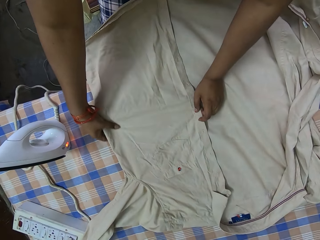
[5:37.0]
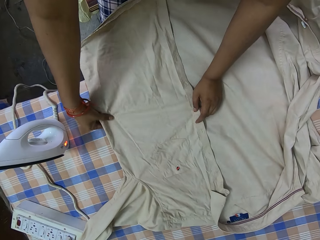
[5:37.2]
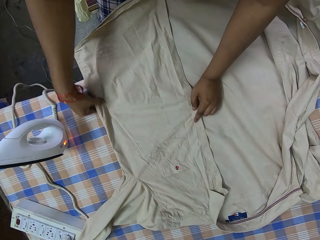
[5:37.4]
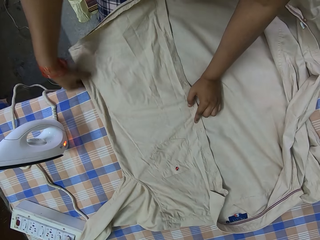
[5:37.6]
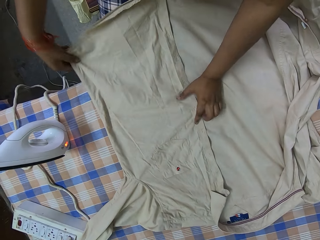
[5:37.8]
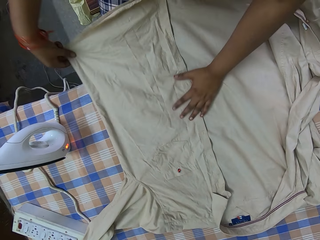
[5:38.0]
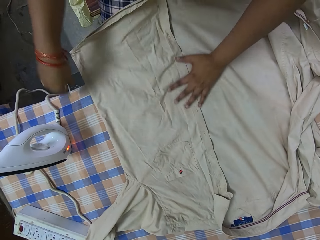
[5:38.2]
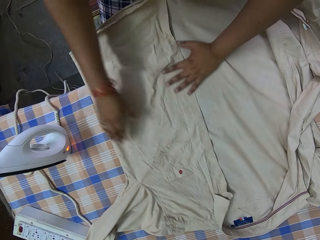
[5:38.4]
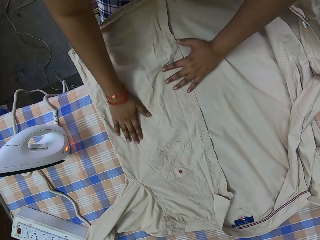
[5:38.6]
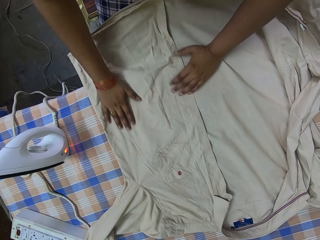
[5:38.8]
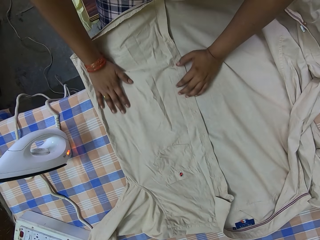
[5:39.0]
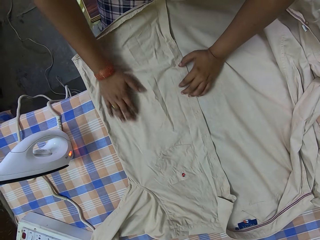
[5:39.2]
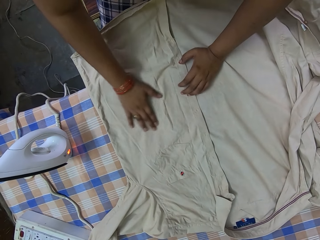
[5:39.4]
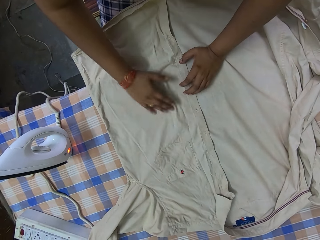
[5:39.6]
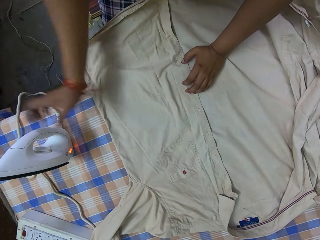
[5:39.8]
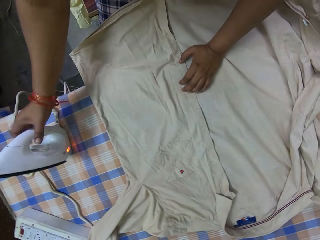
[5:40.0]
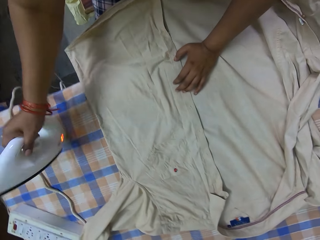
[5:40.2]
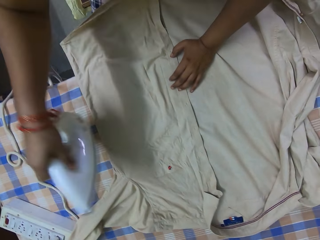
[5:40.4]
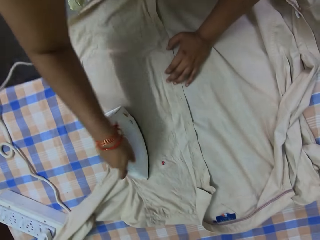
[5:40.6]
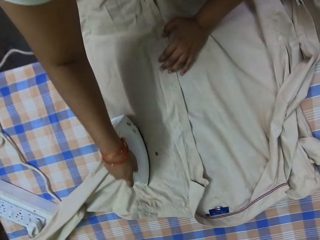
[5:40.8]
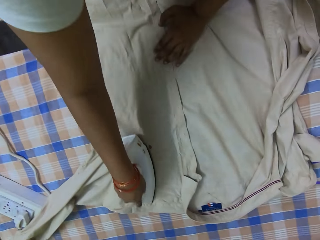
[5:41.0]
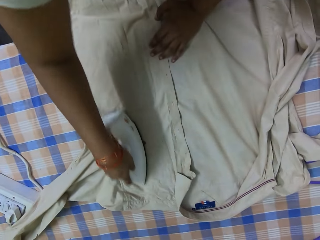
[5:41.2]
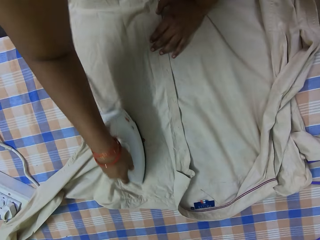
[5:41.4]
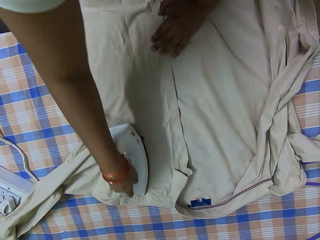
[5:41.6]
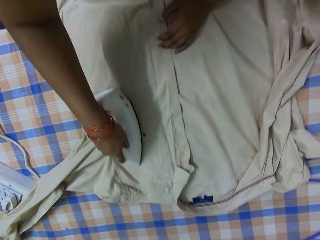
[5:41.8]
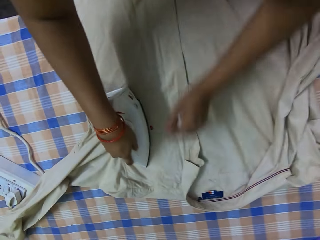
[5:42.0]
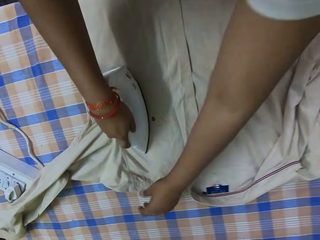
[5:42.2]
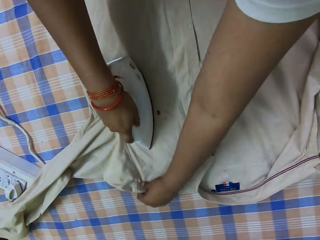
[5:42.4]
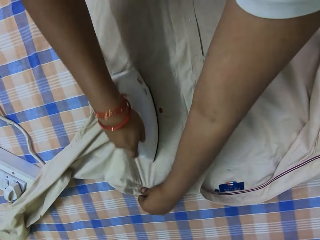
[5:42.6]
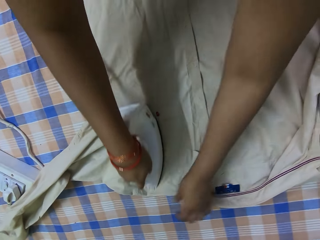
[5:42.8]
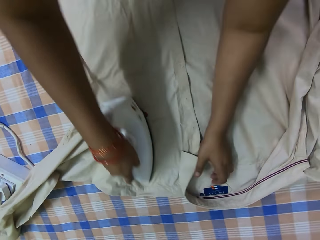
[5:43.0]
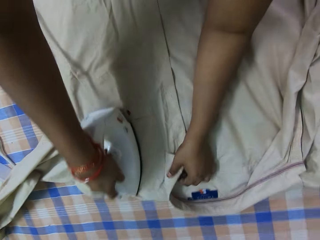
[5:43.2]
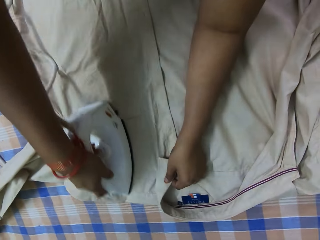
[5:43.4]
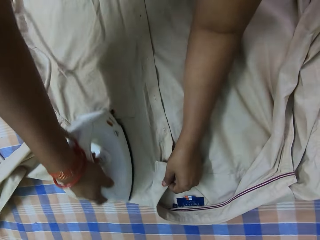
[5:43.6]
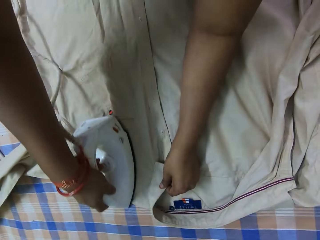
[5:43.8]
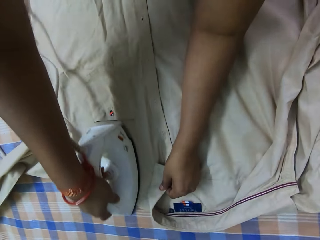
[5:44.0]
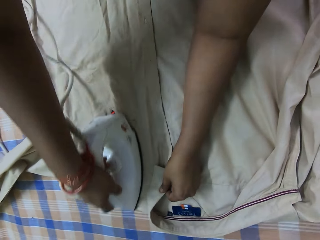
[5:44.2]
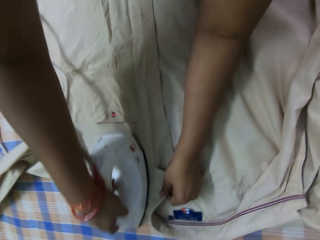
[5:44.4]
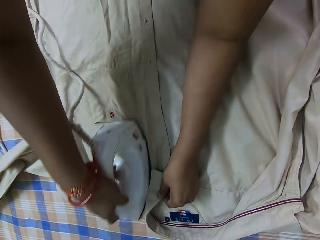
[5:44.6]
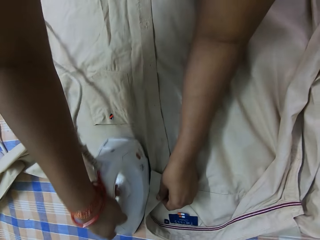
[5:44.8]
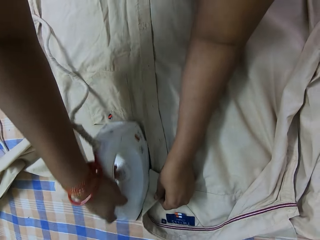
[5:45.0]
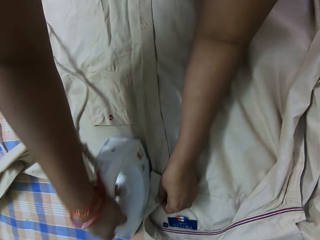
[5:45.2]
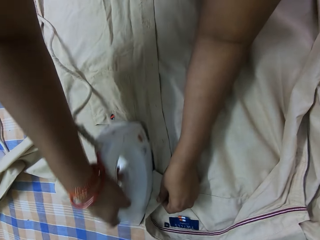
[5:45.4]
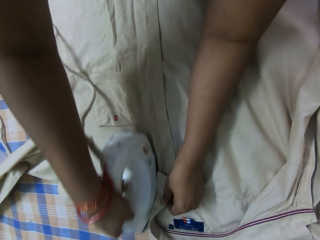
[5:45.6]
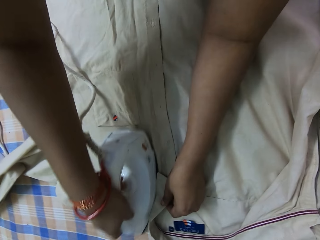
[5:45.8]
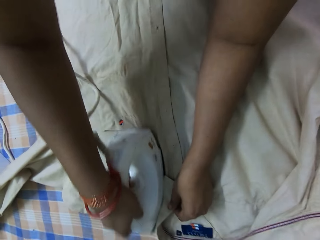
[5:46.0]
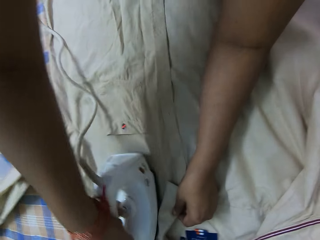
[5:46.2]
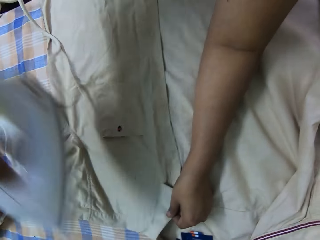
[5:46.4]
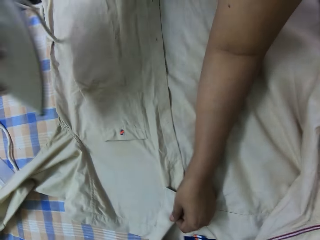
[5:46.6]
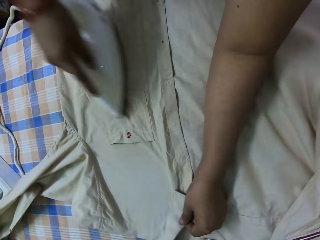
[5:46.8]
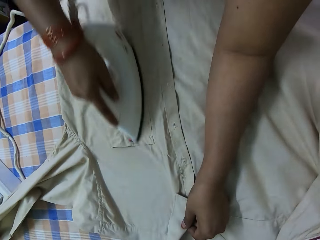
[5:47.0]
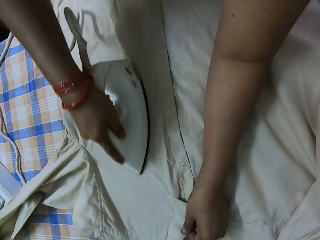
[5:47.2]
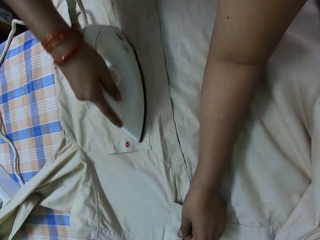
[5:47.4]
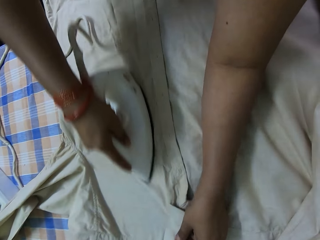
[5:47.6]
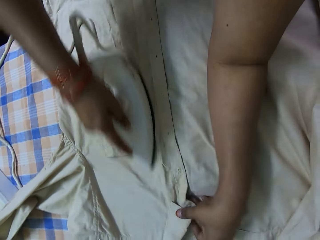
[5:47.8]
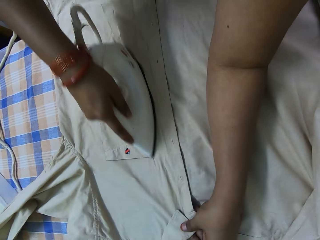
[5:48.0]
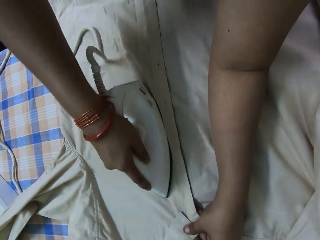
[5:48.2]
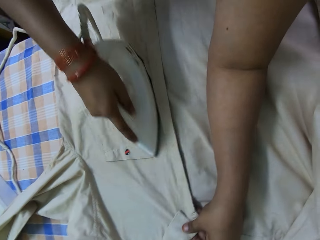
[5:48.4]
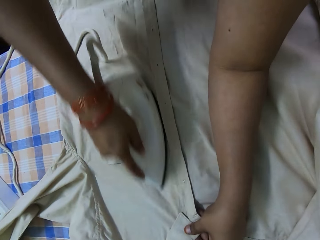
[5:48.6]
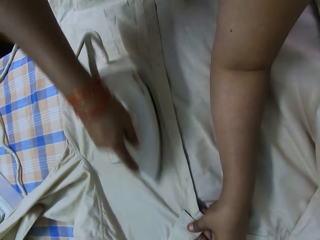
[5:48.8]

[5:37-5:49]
The camera wearer picks up the iron from the ironing board with her right hand. She irons the shirt on the ironing board with the iron in her right hand. She adjusts the shirt with her left hand.

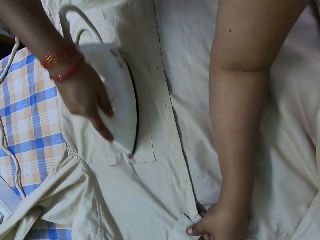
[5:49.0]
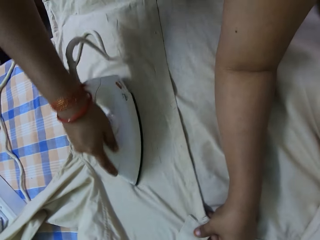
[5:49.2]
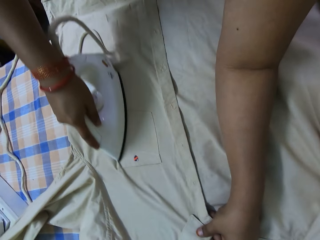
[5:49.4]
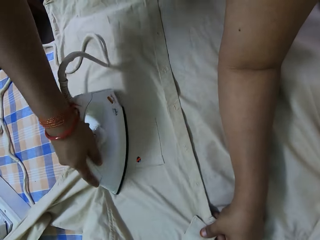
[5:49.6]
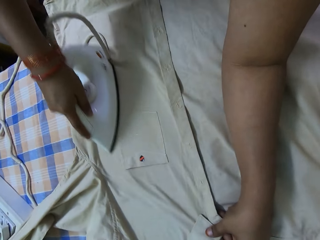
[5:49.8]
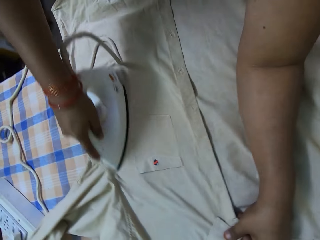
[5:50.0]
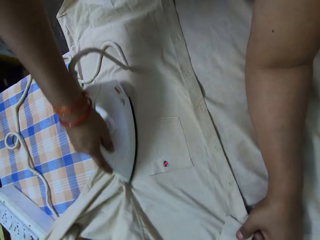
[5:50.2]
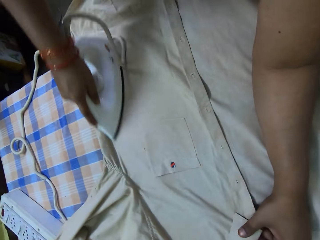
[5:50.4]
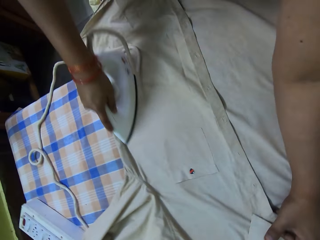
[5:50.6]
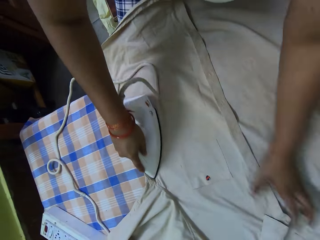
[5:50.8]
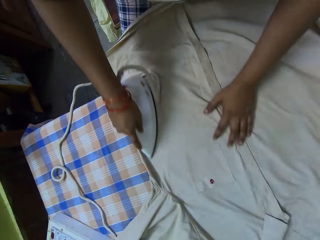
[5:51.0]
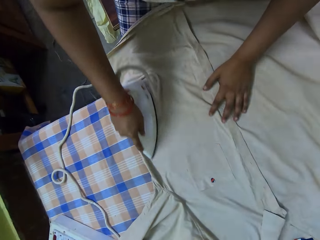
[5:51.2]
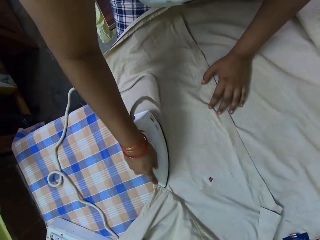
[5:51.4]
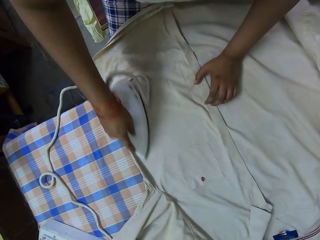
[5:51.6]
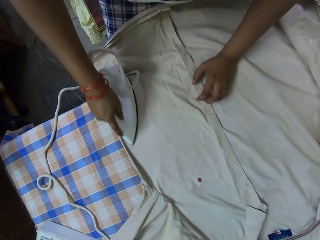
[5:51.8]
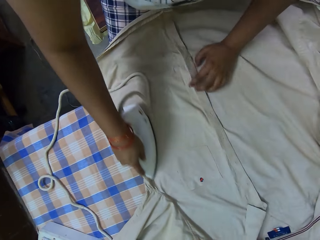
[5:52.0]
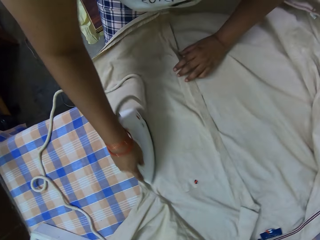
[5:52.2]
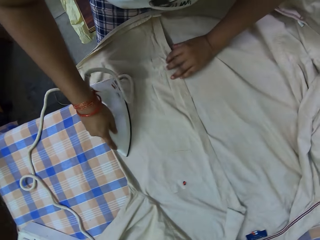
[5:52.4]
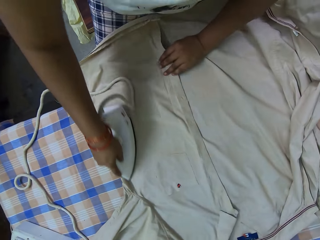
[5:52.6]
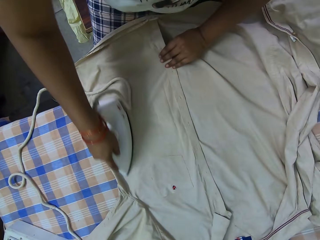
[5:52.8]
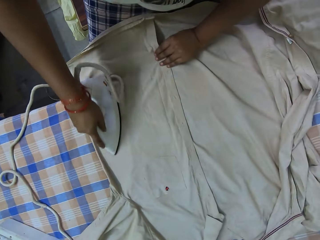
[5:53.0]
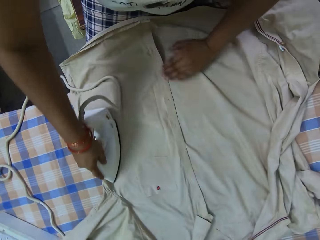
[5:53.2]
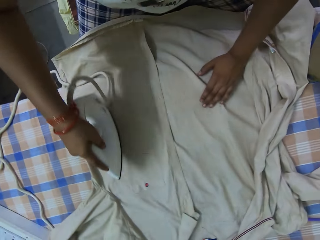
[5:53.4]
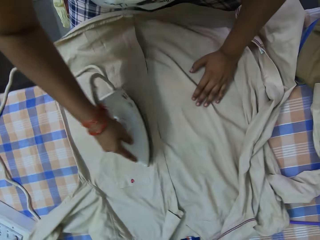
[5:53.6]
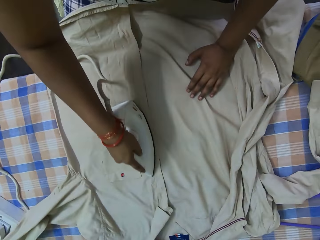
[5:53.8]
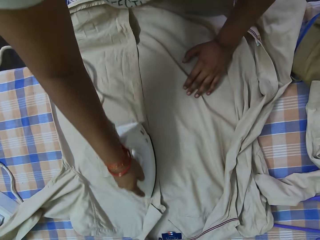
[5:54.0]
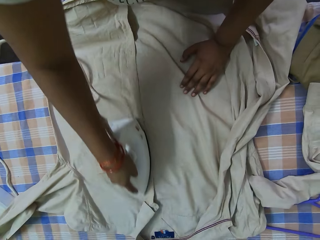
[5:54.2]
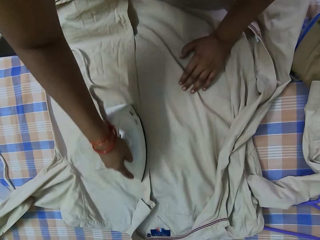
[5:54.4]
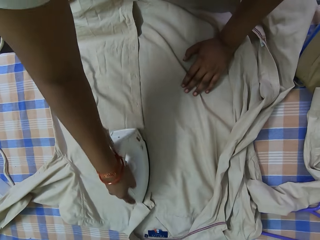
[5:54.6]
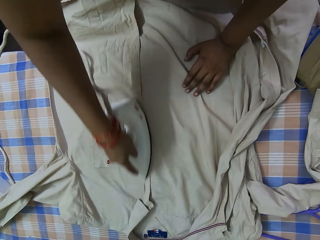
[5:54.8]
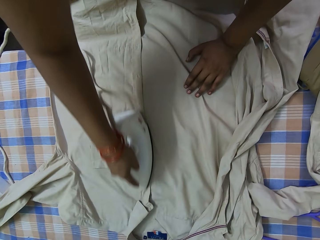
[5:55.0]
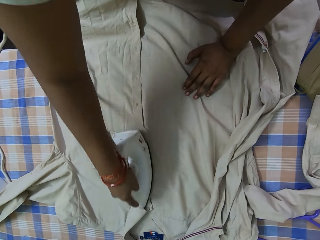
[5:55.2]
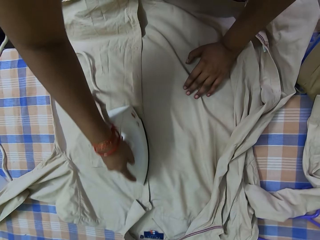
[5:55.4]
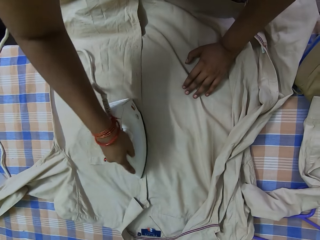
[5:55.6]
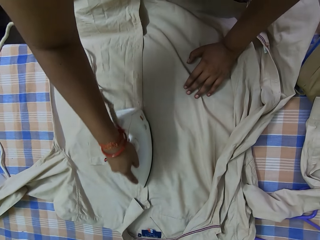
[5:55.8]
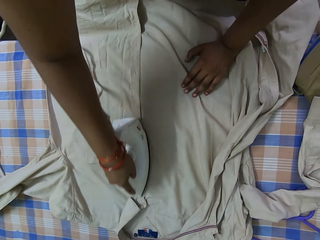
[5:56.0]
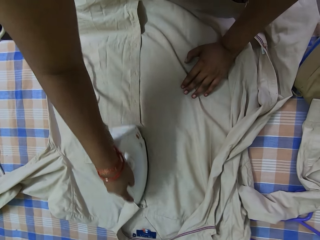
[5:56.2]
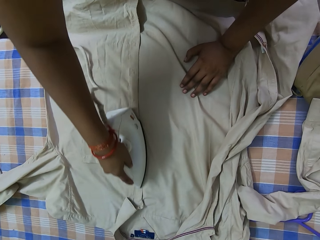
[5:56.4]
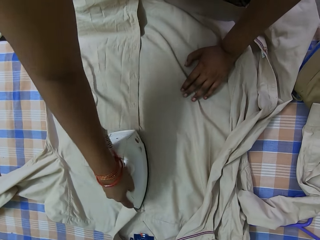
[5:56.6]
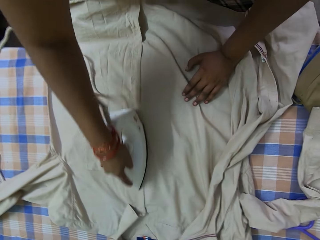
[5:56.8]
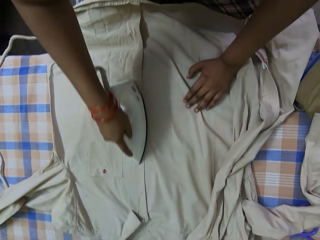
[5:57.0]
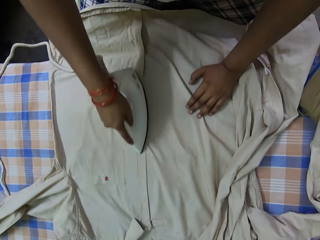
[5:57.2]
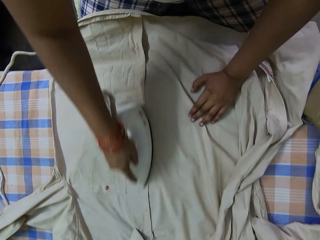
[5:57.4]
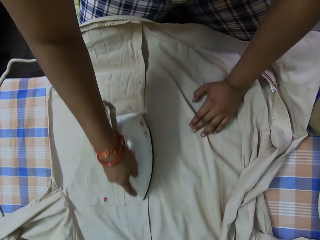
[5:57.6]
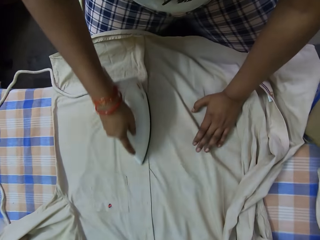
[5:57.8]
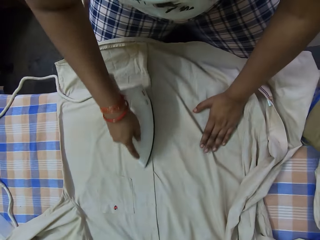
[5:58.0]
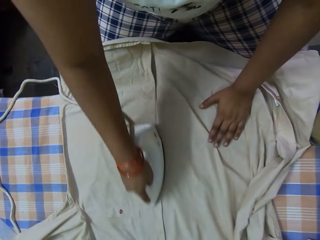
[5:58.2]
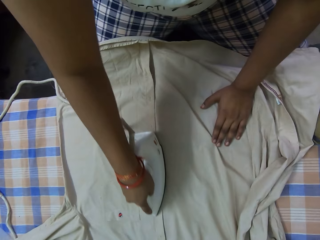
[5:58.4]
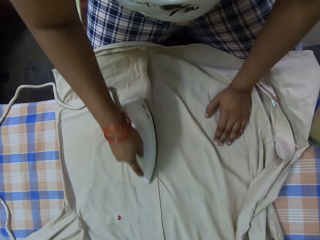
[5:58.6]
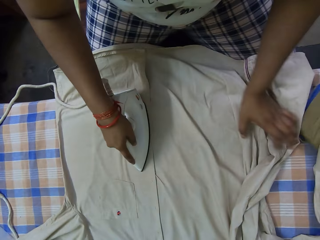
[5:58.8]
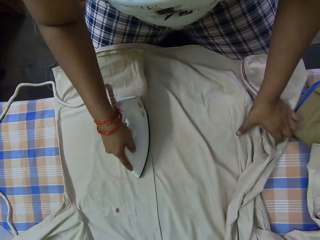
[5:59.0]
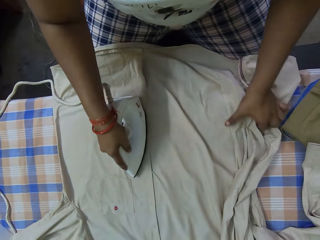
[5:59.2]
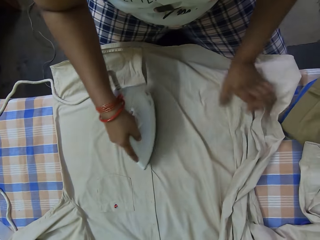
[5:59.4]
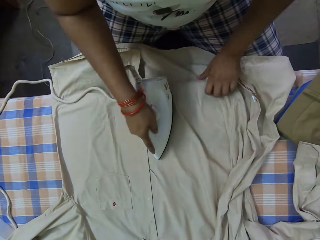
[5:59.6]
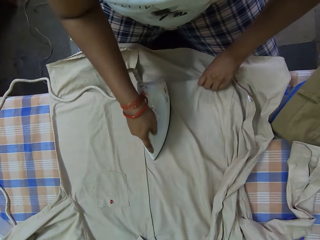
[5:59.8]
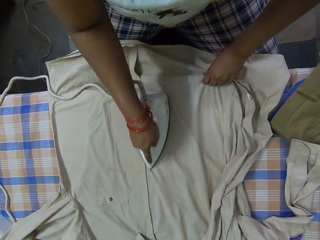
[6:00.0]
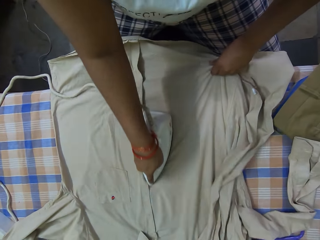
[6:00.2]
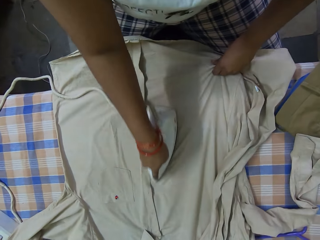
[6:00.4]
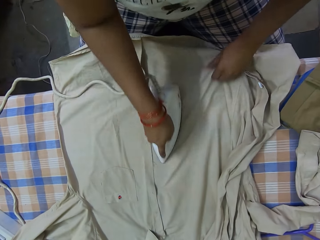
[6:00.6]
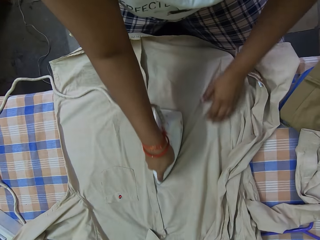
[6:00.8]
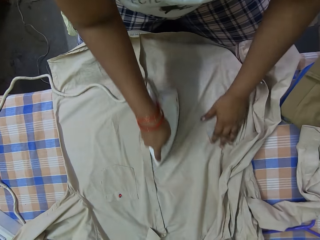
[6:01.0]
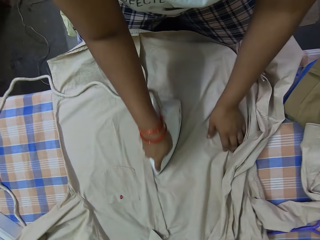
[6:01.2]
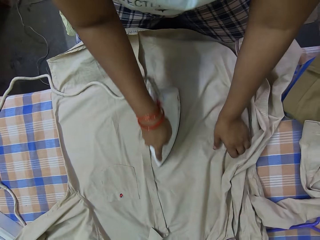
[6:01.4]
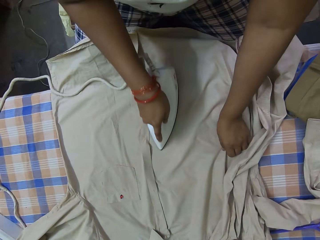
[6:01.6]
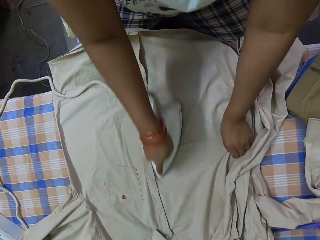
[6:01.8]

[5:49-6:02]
The camera wearer adjusts the shirt on the ironing board with her left hand. She adjusts the shirt on the ironing board with her left hand again.
